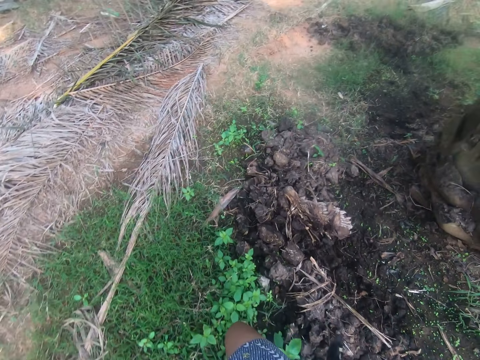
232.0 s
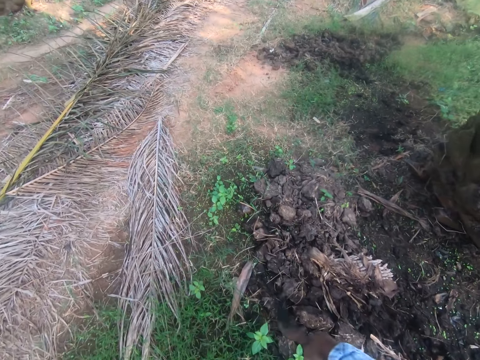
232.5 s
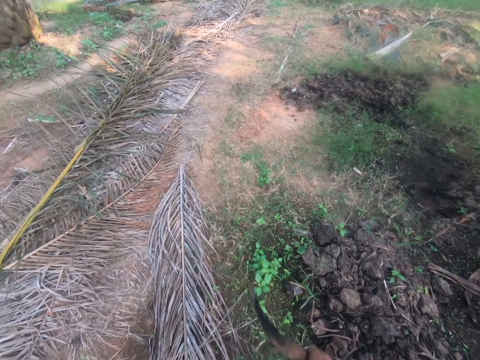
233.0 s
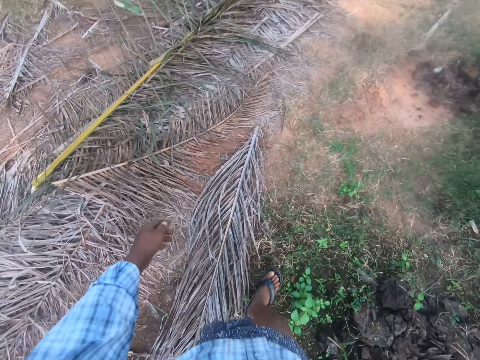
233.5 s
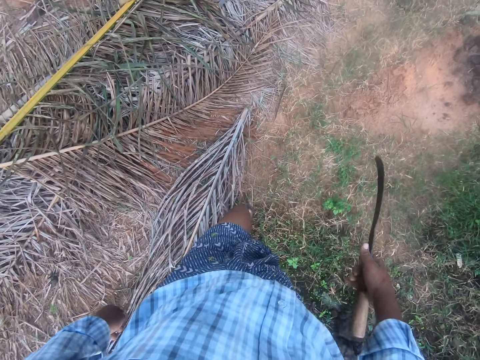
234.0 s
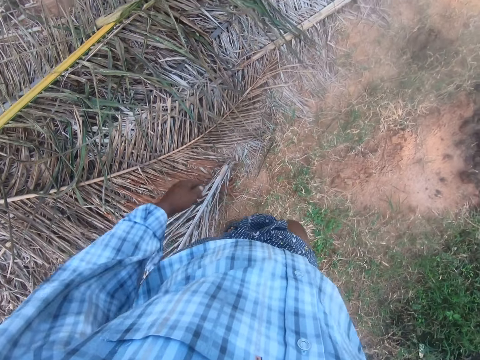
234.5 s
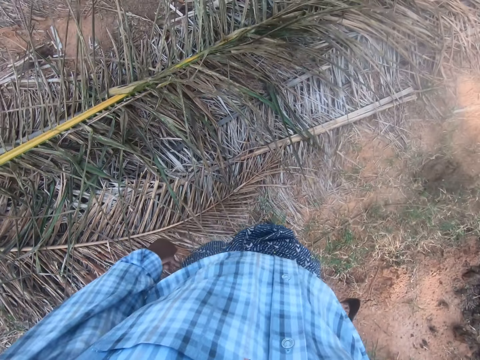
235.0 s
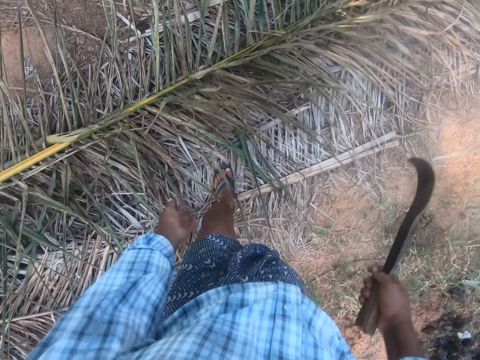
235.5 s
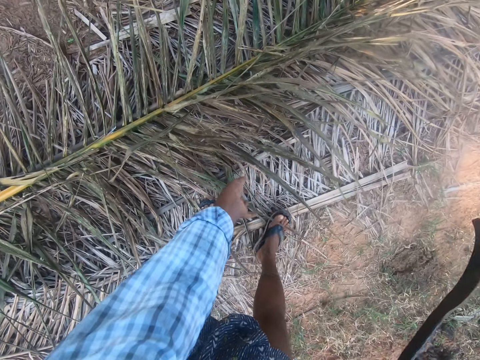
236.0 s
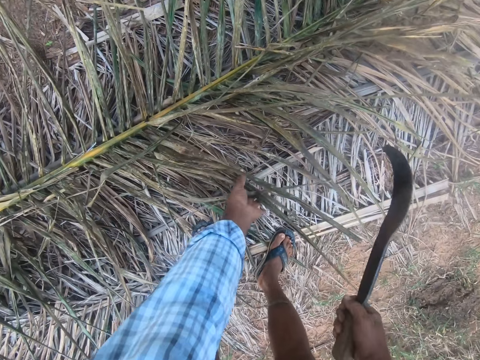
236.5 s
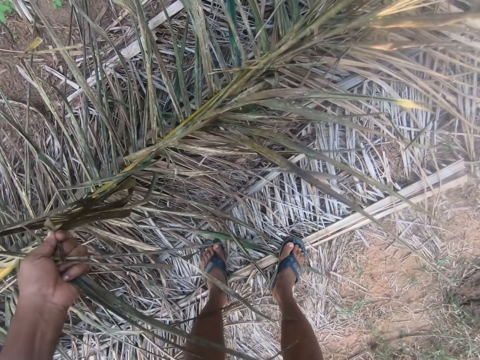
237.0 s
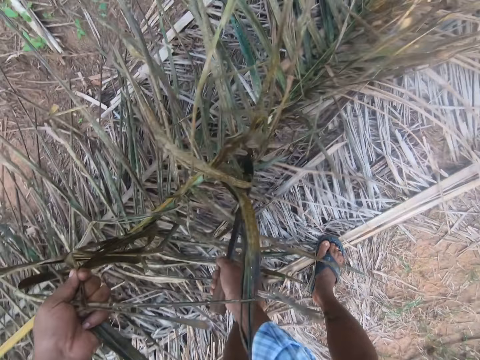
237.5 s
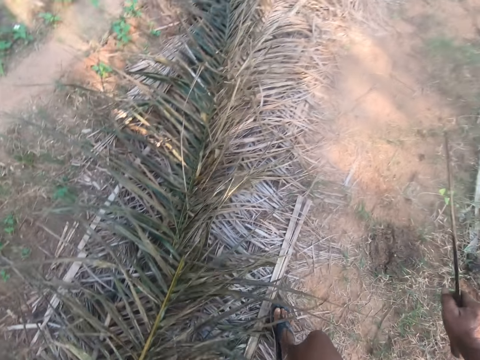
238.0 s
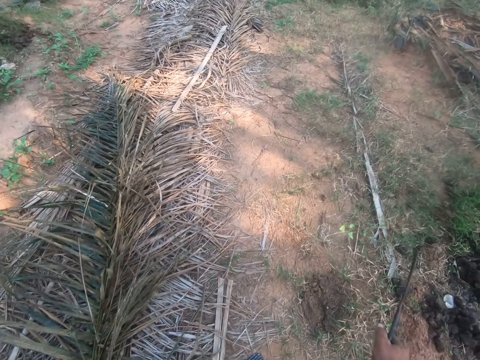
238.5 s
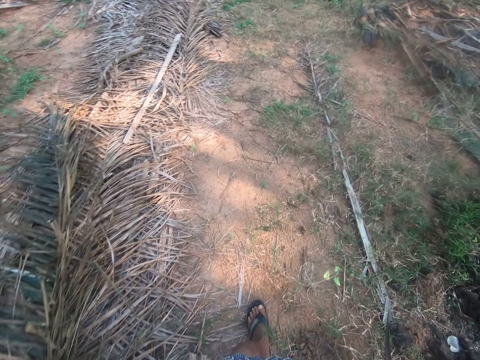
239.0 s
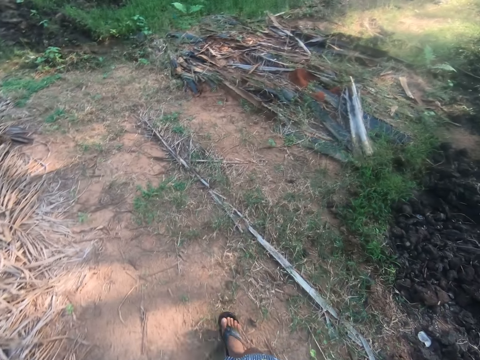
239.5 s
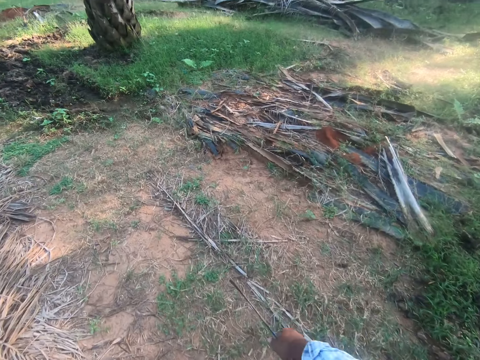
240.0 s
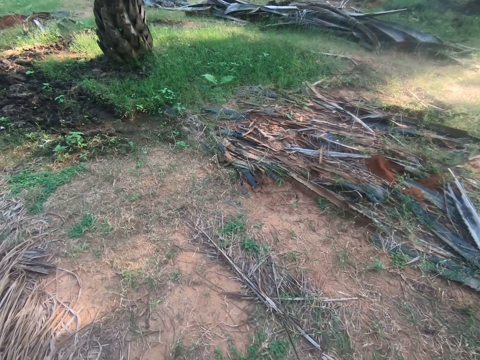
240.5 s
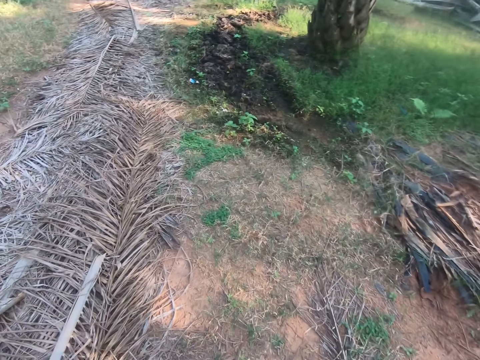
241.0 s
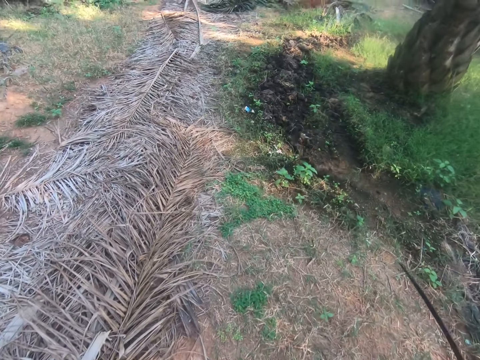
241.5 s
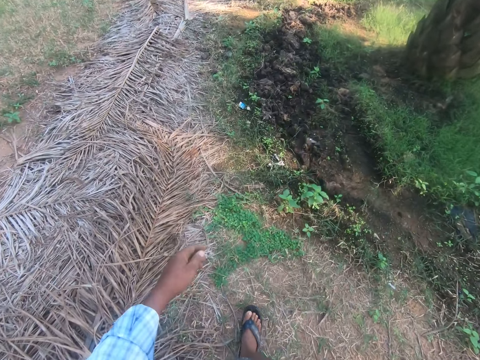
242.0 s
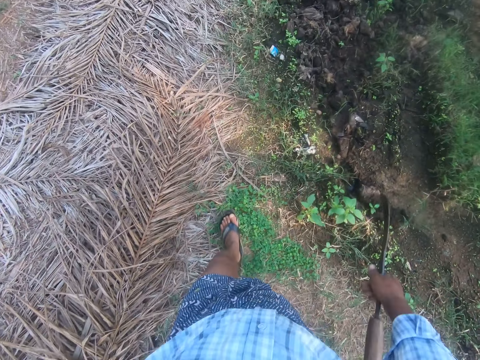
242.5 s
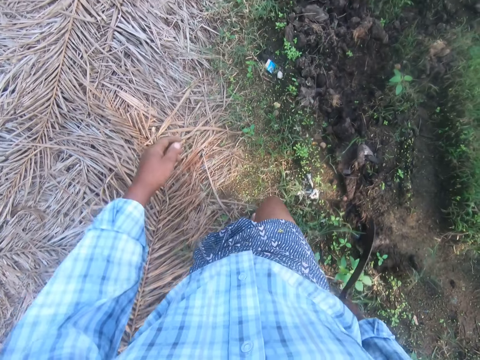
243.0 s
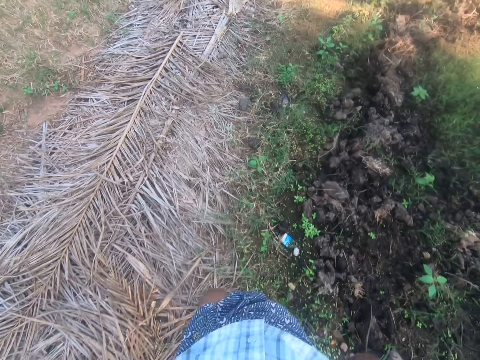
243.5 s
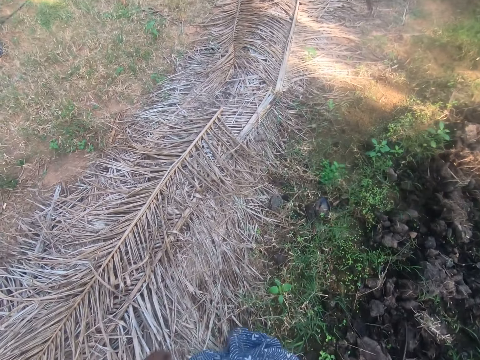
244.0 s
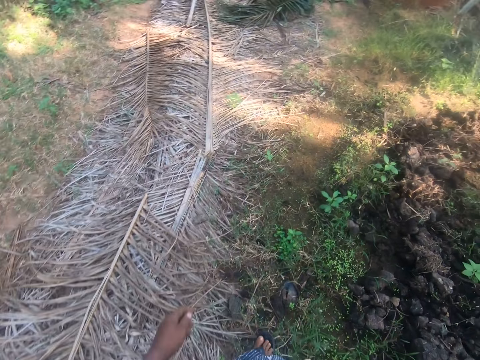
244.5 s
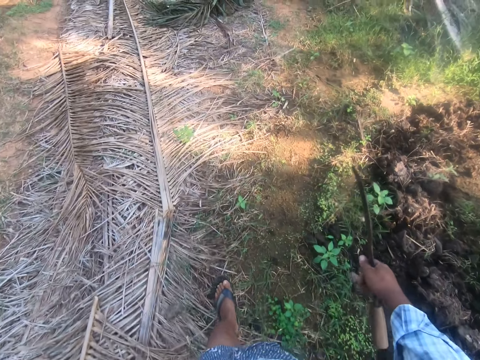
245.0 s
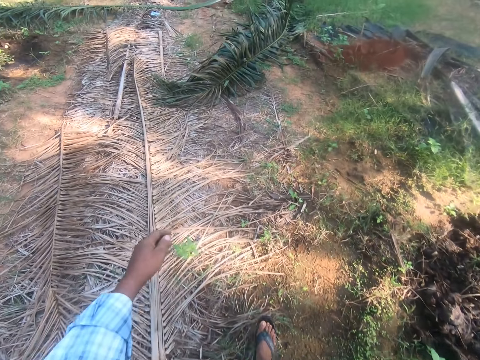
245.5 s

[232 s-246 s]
The camera wearer bends. He holds a palm leaf with his left hand. He touches palm leaves. He hits the palm leaf with the cutlass. He cuts the palm leaves. He walks.

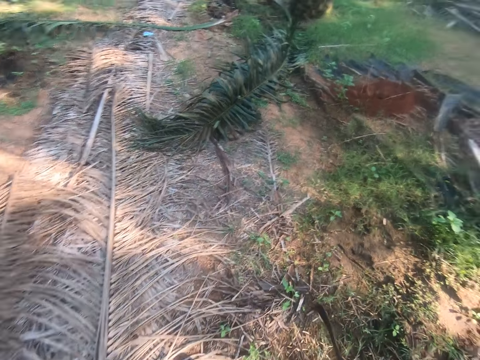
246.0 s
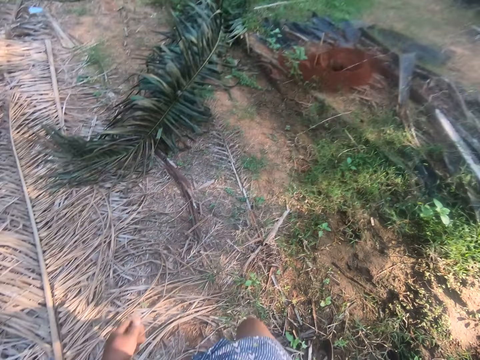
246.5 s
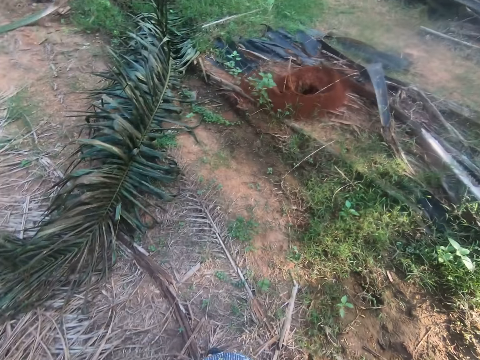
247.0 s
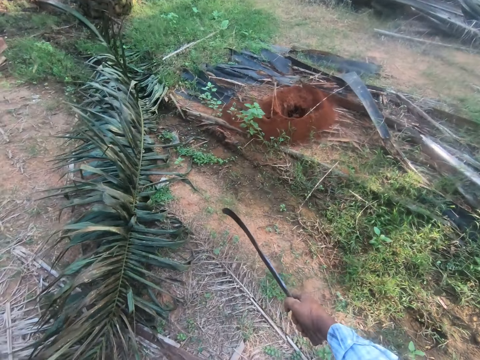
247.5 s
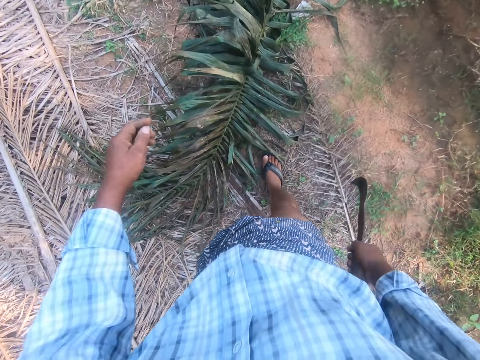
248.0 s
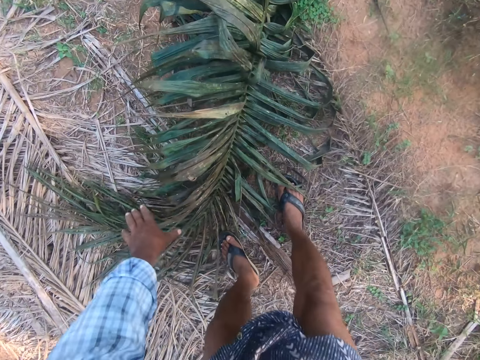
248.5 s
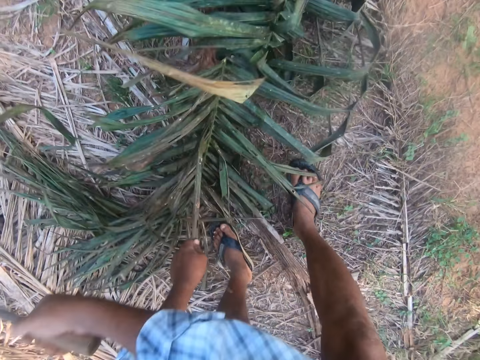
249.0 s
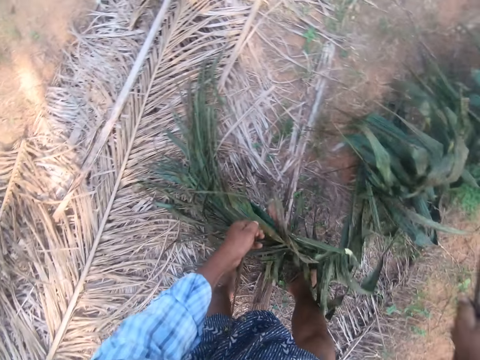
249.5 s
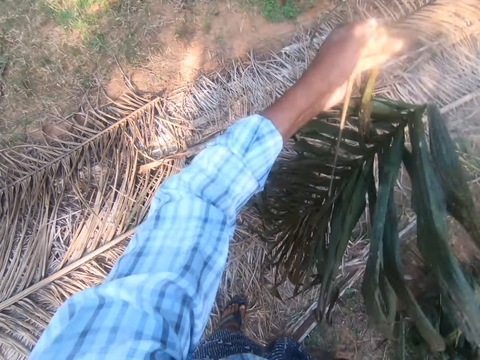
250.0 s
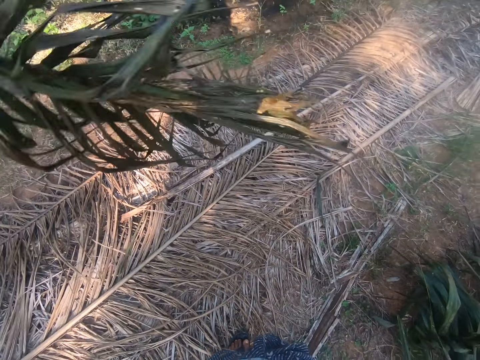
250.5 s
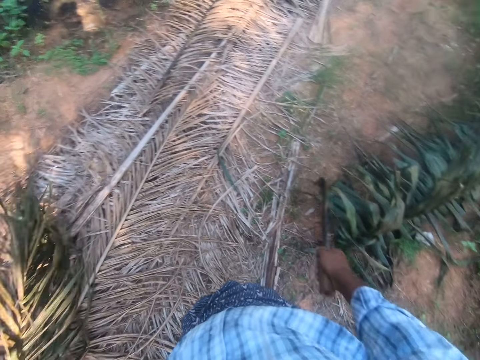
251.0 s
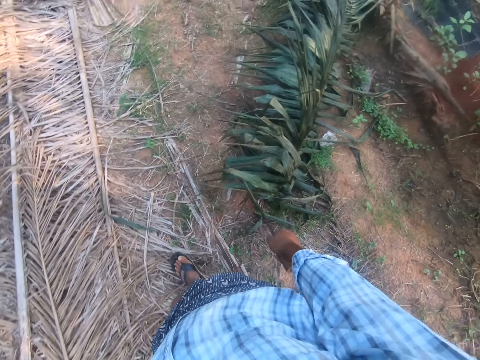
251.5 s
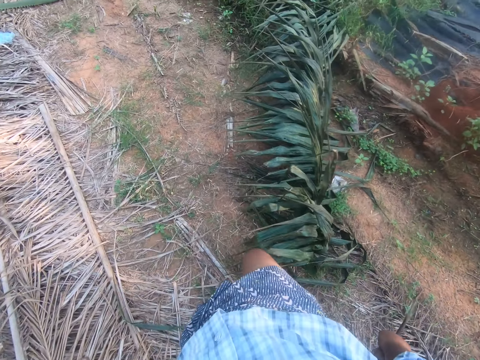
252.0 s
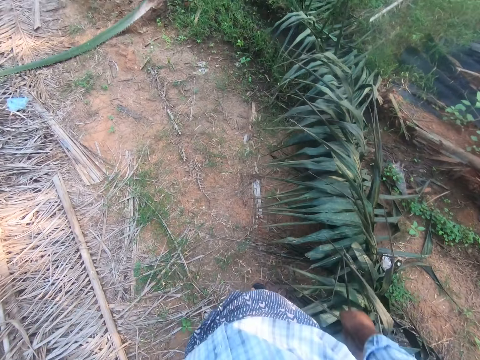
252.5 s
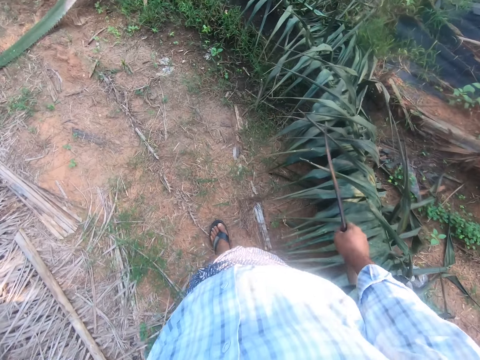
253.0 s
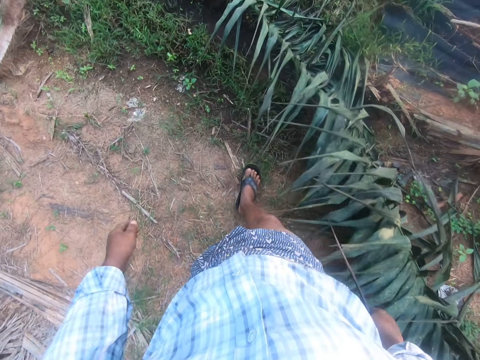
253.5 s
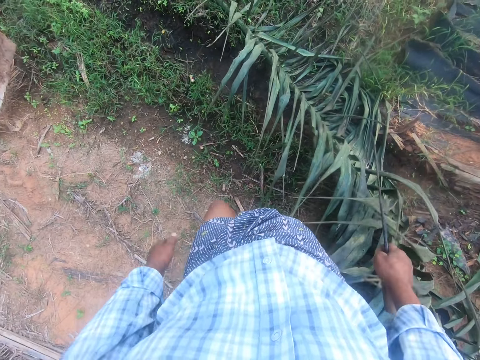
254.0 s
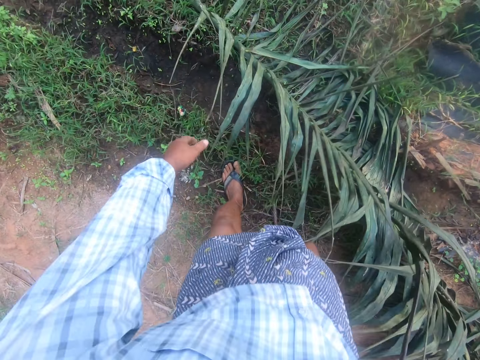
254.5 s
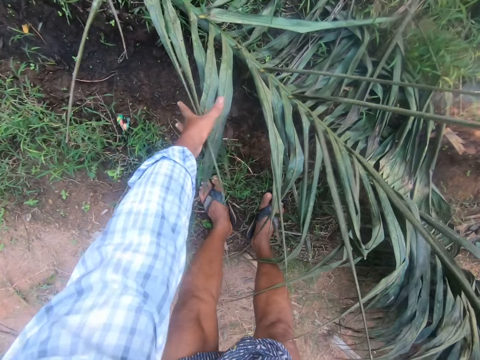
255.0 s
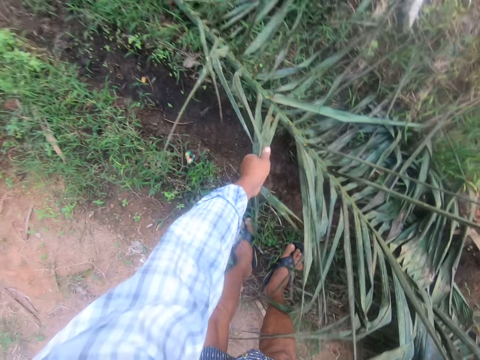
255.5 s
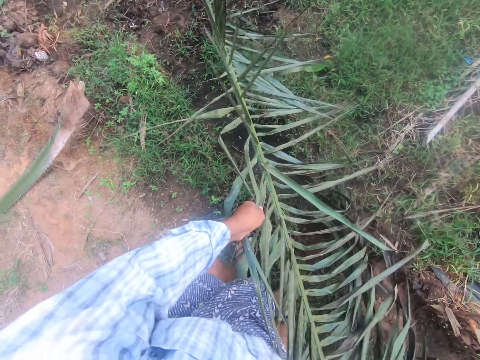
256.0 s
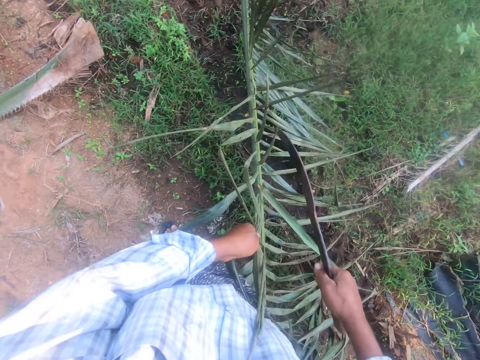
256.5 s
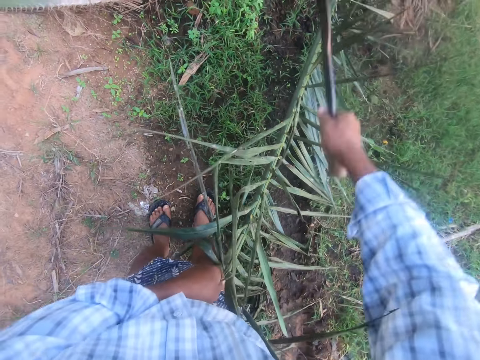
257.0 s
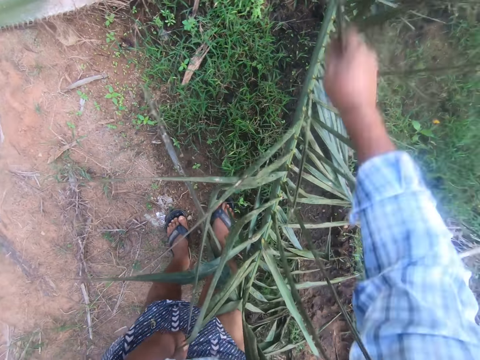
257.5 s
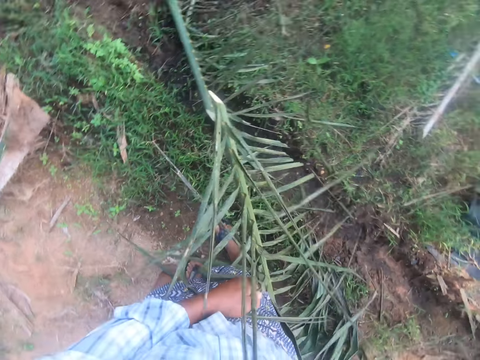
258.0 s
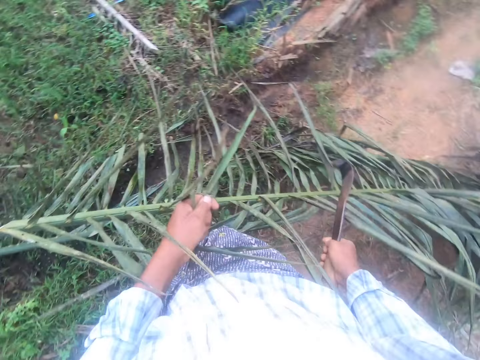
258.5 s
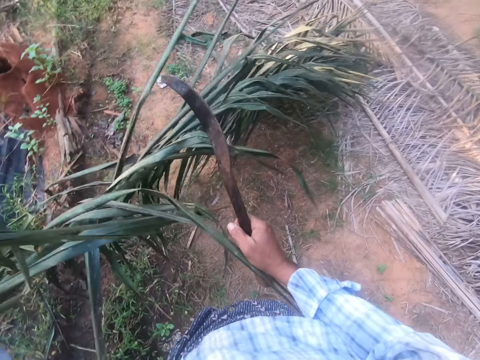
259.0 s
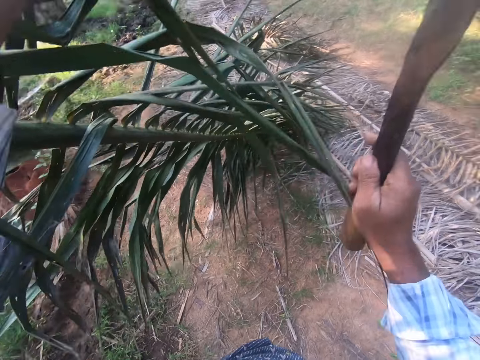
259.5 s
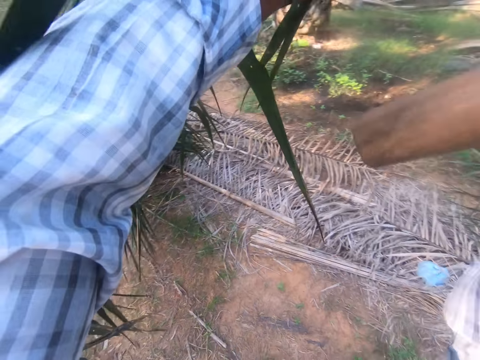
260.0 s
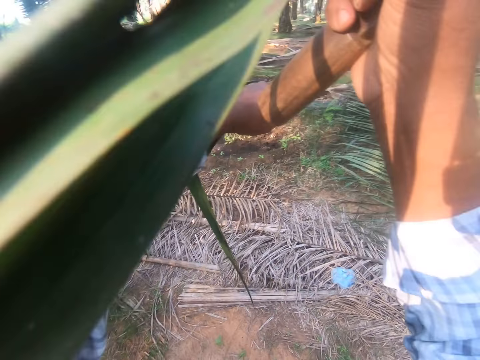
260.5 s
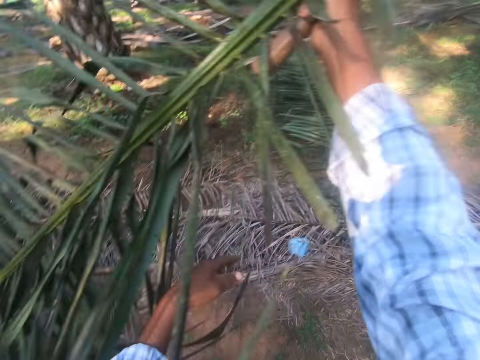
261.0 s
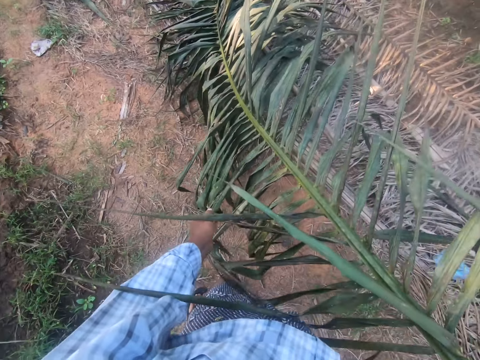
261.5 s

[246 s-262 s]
The camera wearer cuts a palm leaf or palm stalk with the cutlass. He picks the palm leaf with his left hand. He throws the palm stalk and walks. He holds a palm leaf with his left hand. He touches palm leaves. He cuts the palm leaf with the cutlass. He picks the leaf with his left hand.
